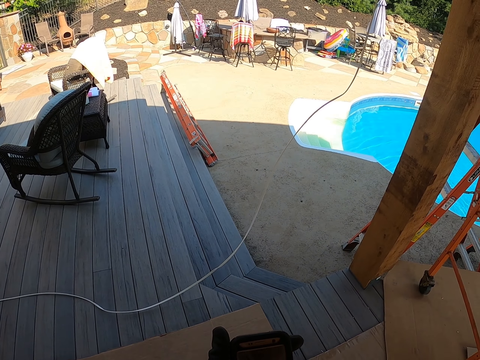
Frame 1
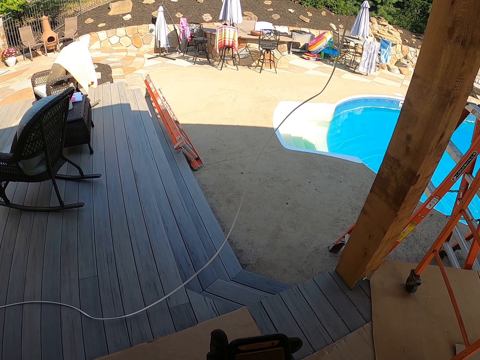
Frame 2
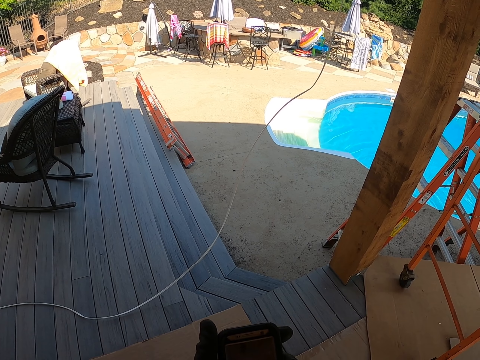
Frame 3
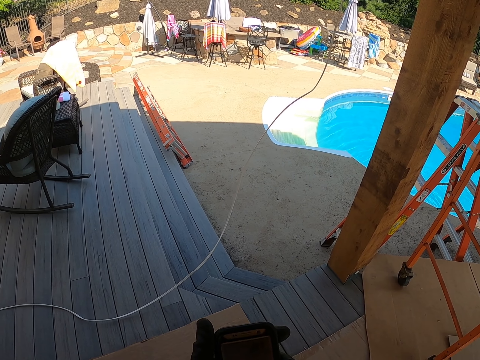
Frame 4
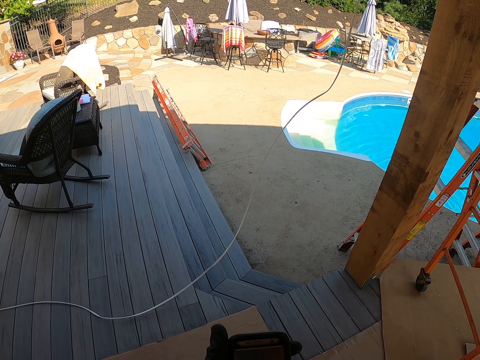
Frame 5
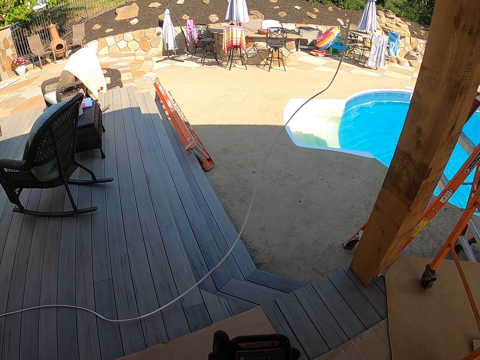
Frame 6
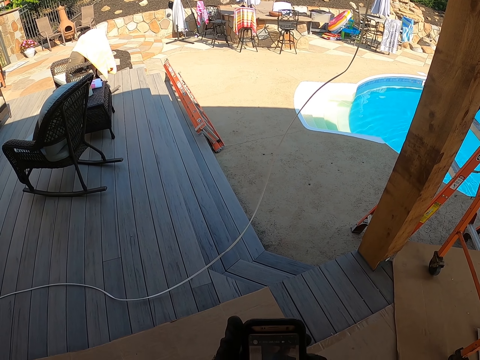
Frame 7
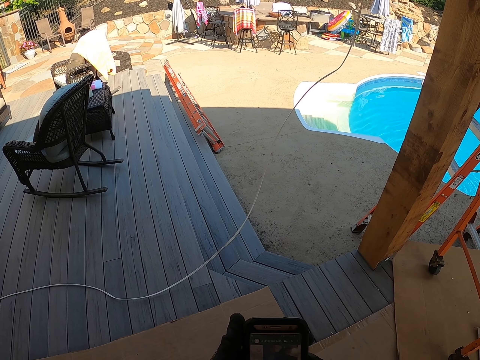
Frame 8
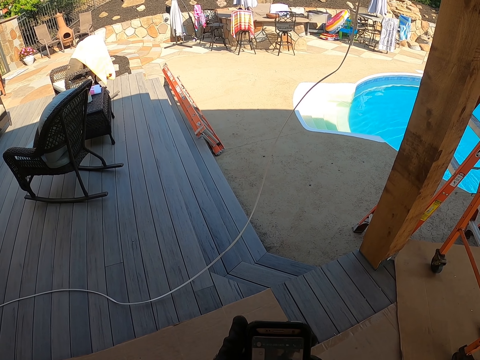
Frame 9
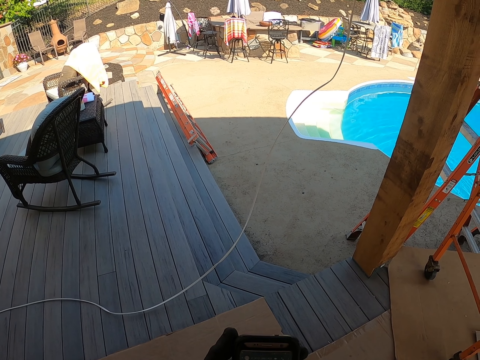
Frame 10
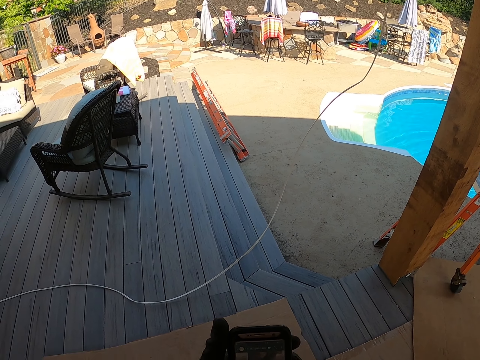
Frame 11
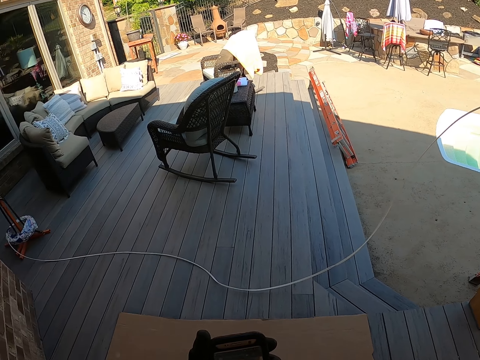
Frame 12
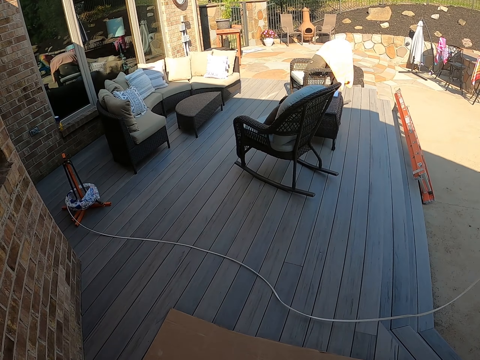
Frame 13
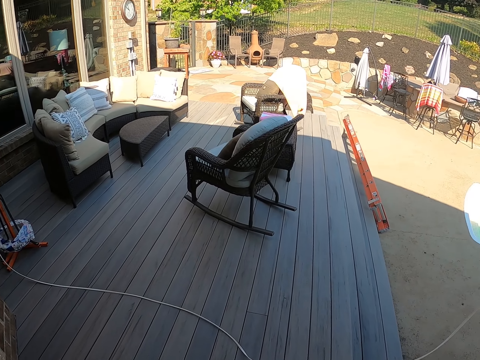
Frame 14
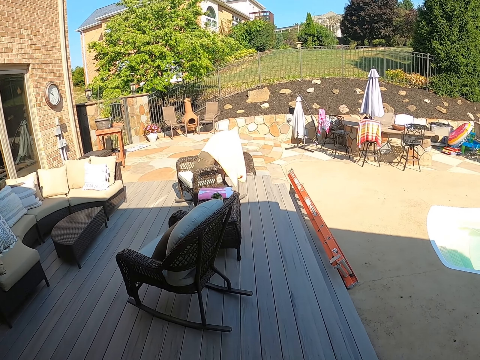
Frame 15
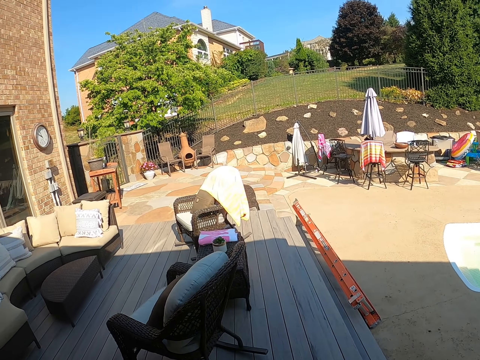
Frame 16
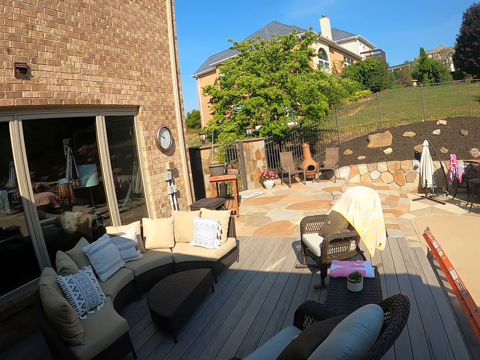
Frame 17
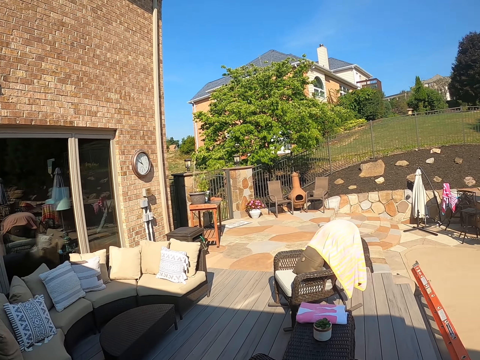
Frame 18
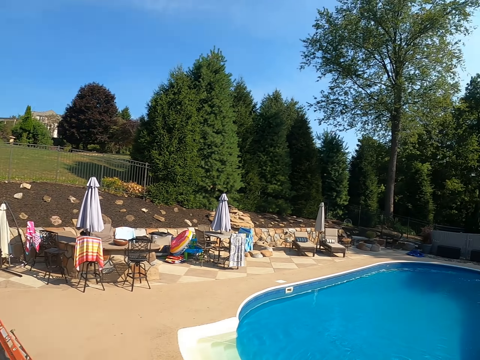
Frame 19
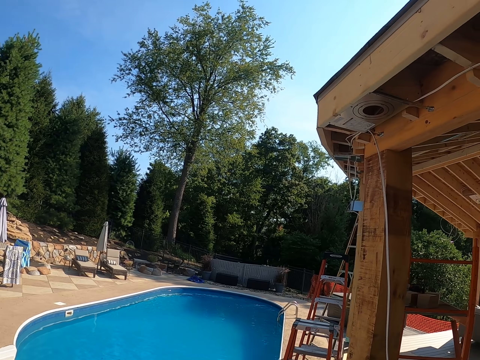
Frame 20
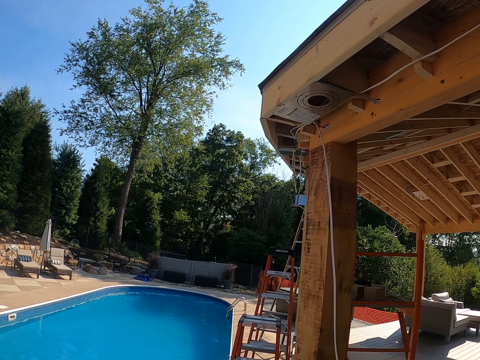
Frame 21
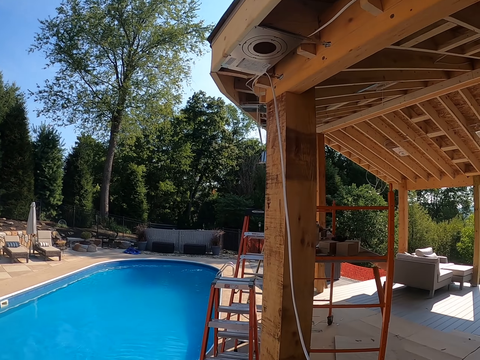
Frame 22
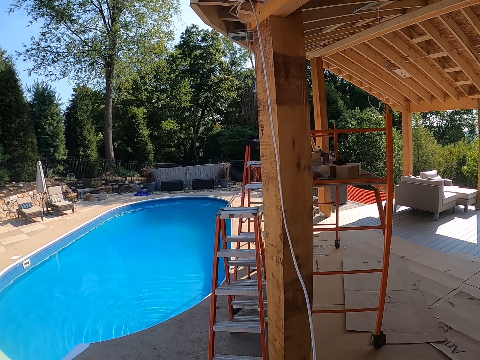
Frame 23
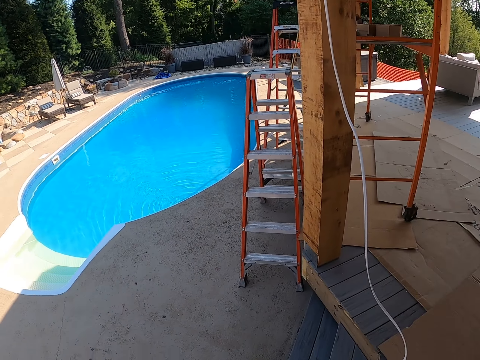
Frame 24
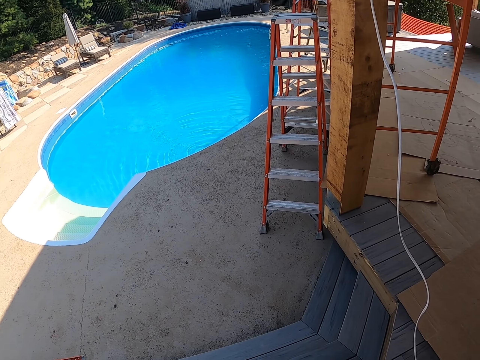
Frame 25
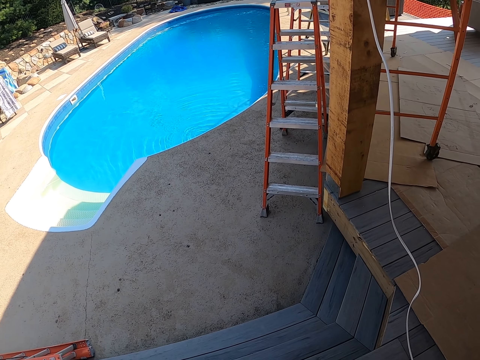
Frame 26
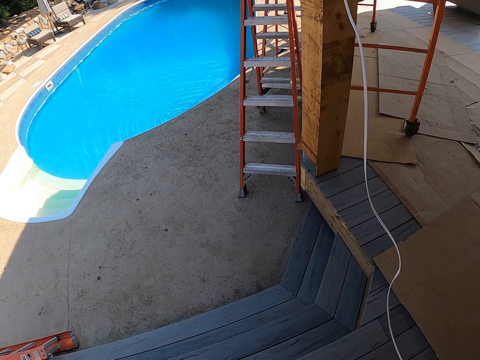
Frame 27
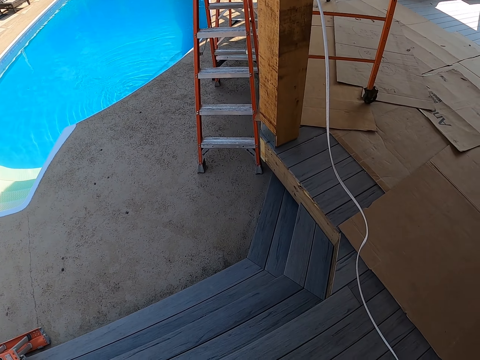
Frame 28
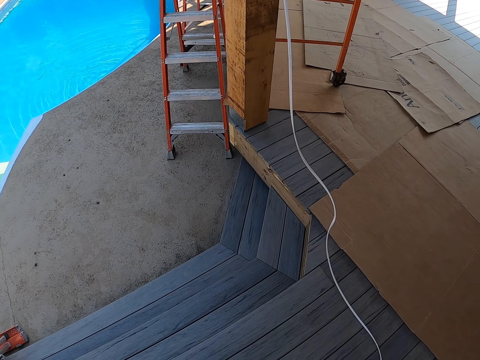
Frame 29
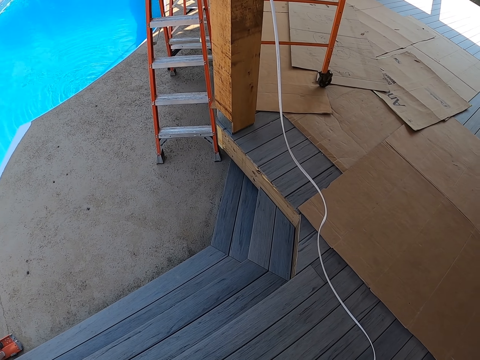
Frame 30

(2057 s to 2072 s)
The camera wearer stares at the phone. They walk around the compound.

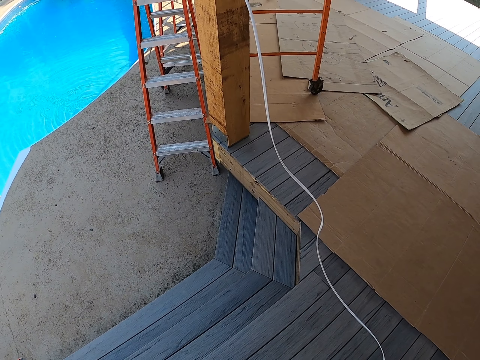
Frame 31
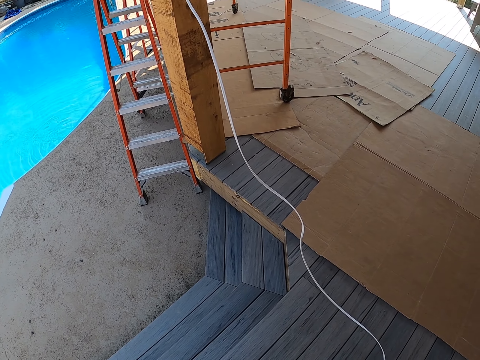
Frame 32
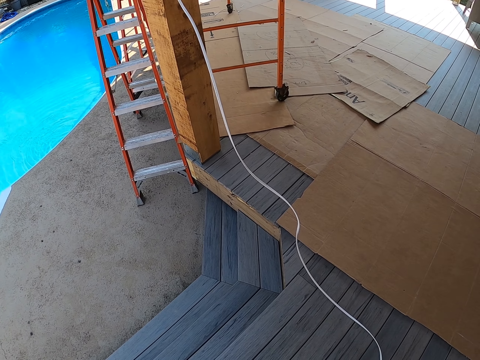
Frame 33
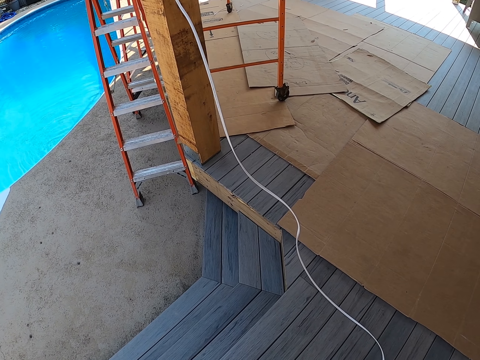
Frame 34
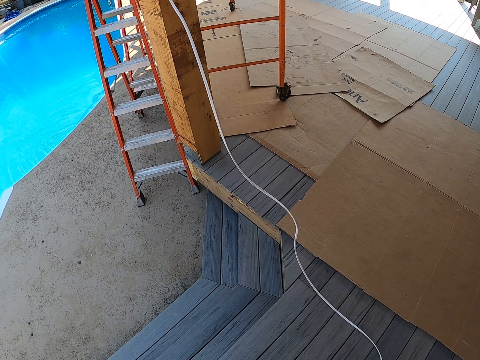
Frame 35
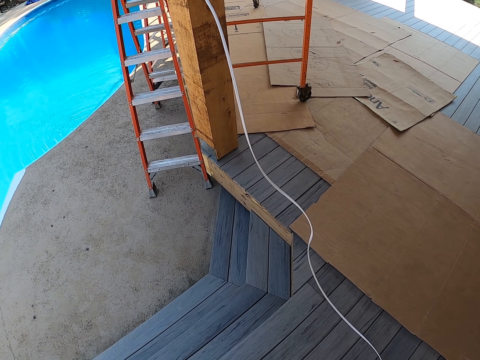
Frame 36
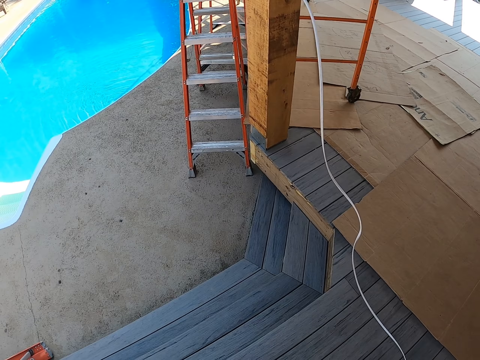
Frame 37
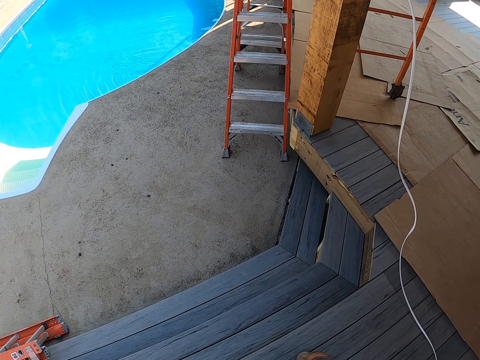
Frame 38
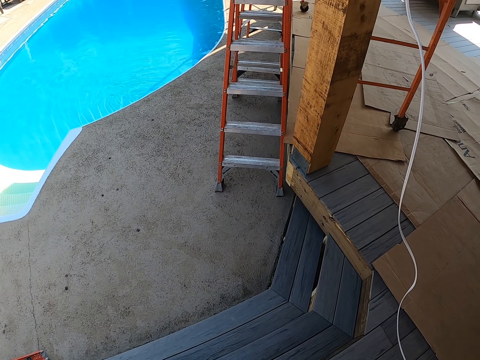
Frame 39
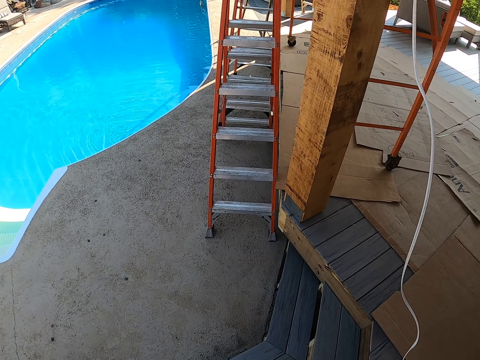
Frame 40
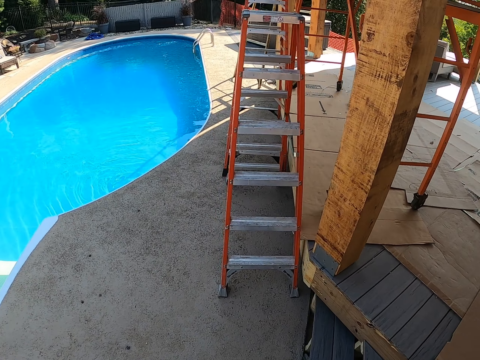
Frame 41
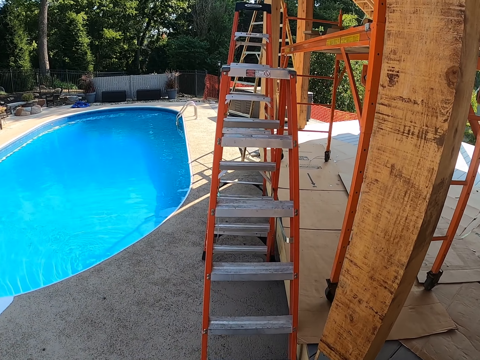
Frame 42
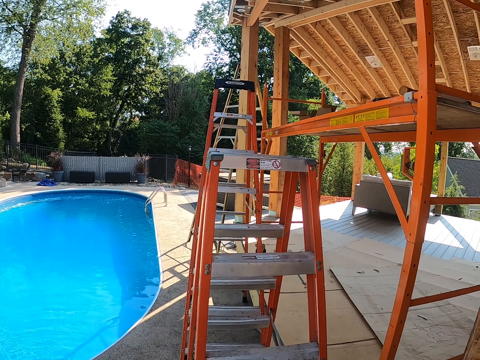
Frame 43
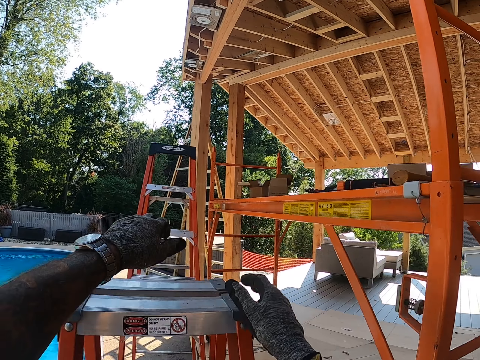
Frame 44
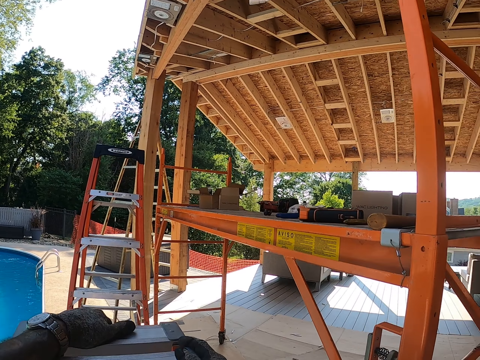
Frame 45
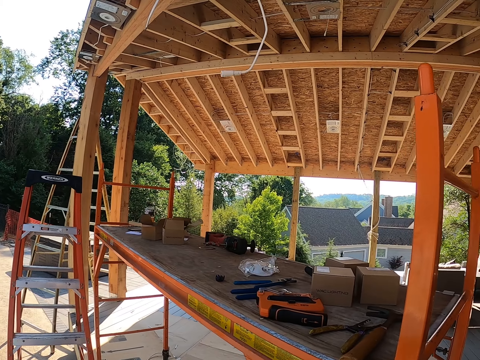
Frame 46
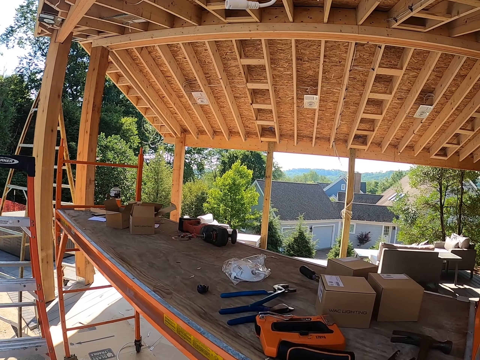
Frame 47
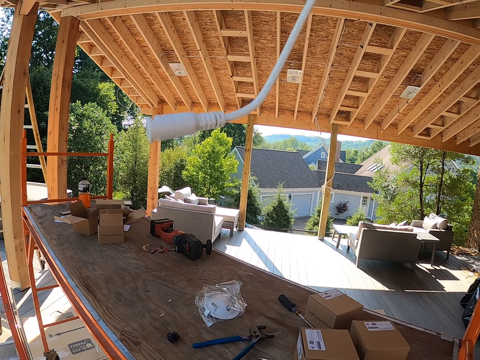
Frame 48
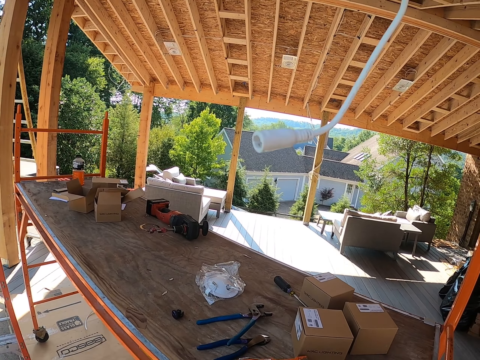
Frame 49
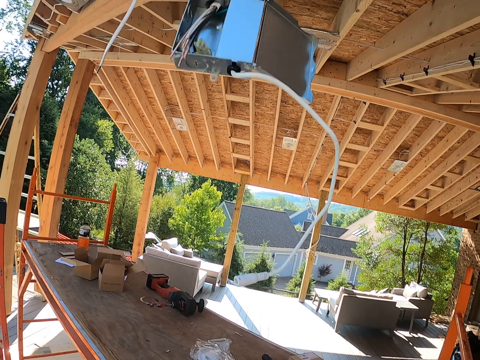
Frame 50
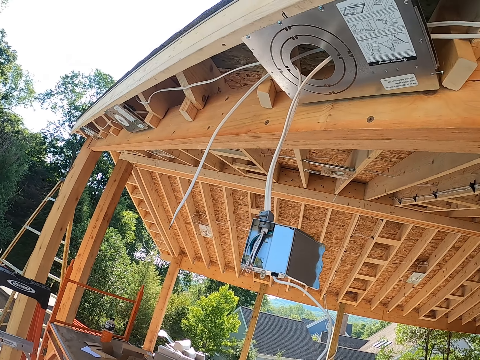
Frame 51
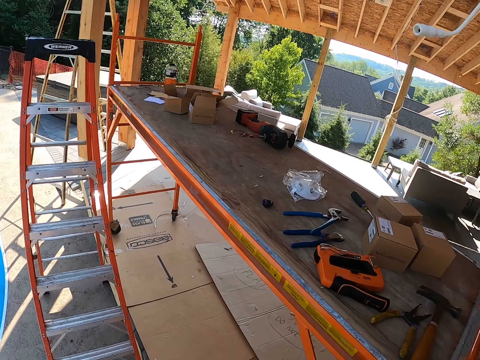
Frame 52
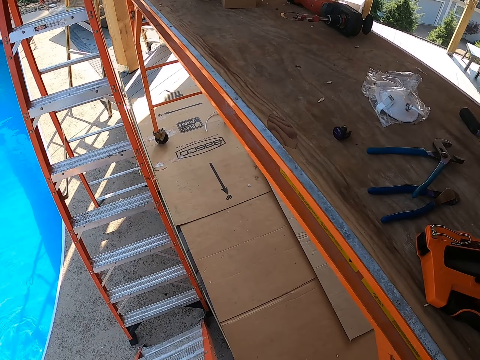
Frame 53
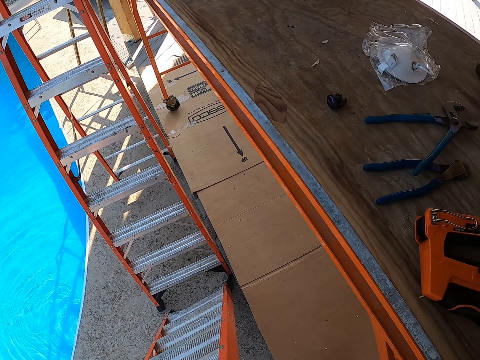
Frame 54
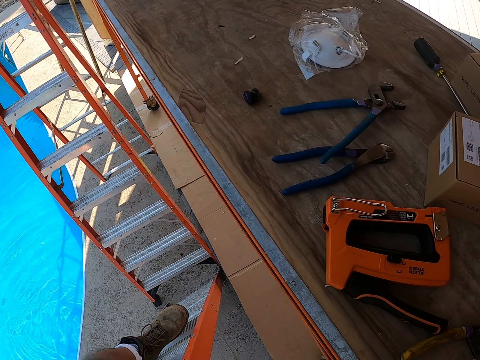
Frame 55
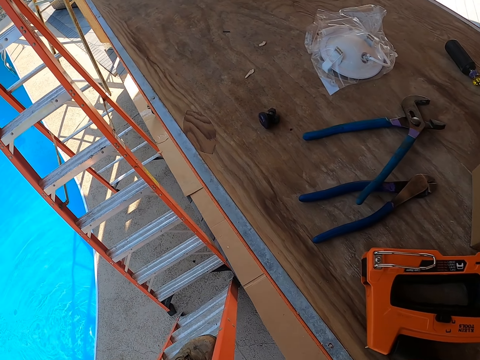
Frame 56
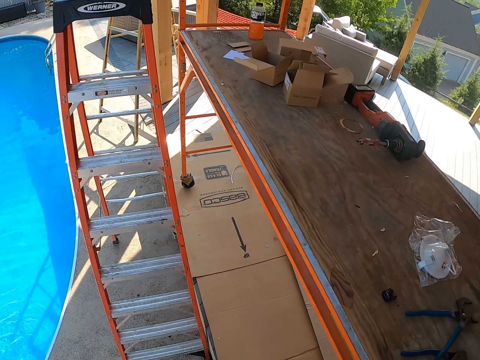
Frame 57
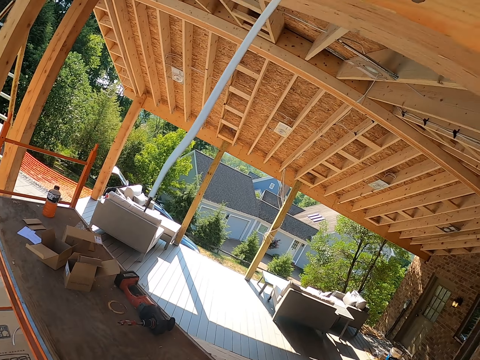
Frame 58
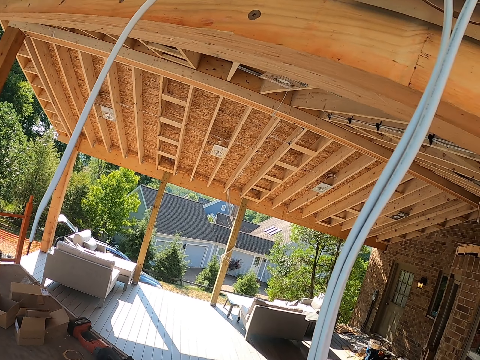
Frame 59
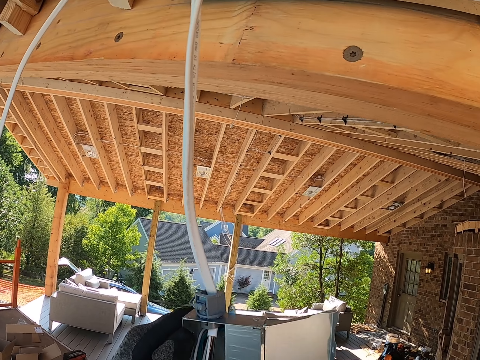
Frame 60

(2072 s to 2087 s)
The camera wearer climbs up the ladder. They place their hands on the ladder. They look around. They climb on the ladder.
